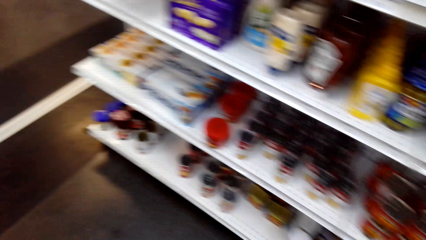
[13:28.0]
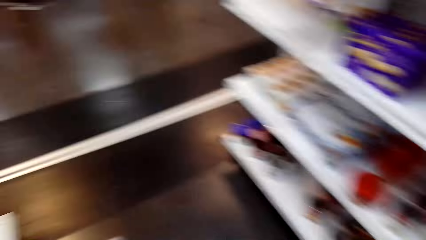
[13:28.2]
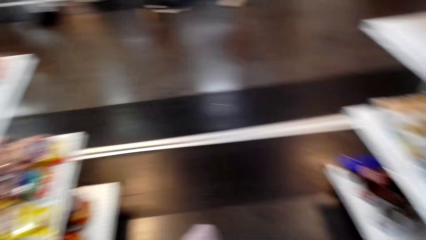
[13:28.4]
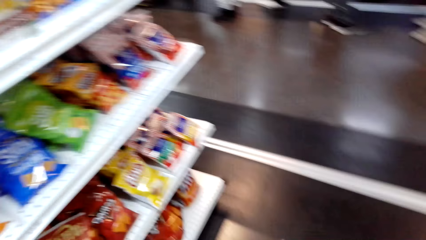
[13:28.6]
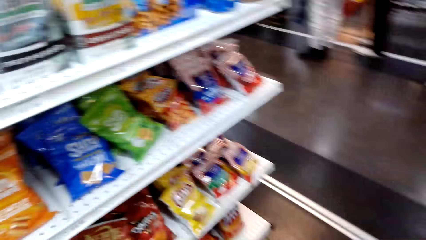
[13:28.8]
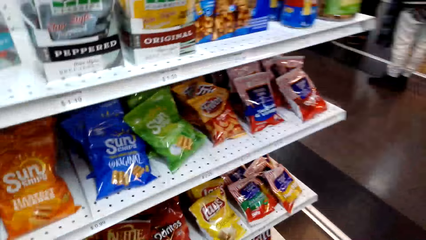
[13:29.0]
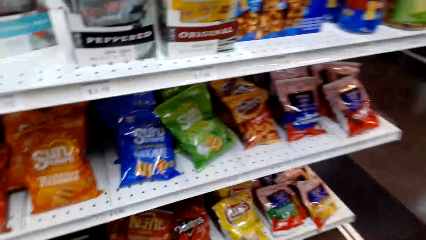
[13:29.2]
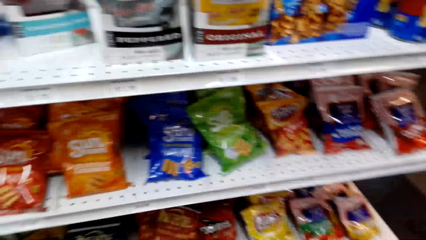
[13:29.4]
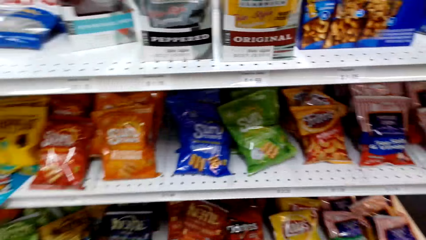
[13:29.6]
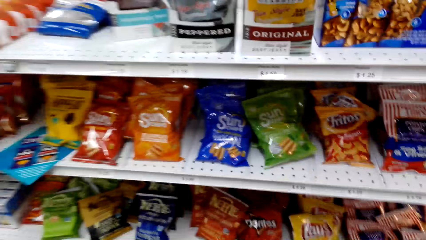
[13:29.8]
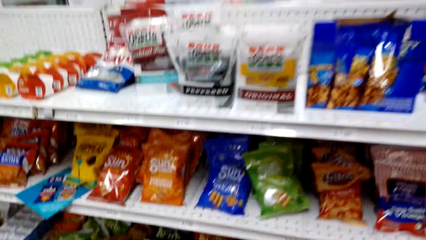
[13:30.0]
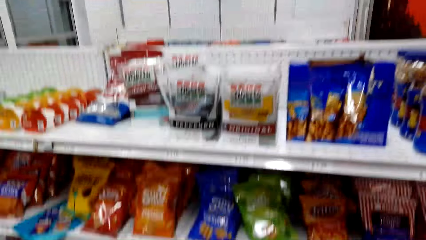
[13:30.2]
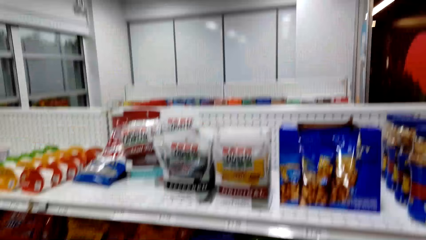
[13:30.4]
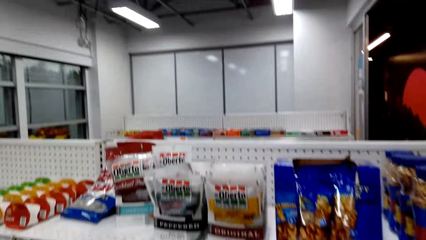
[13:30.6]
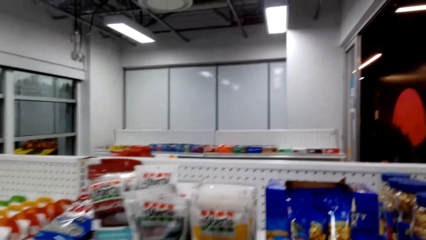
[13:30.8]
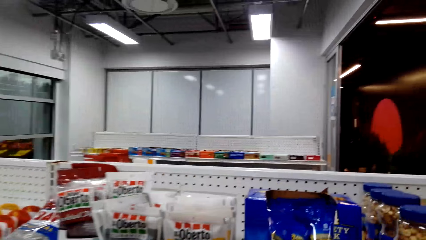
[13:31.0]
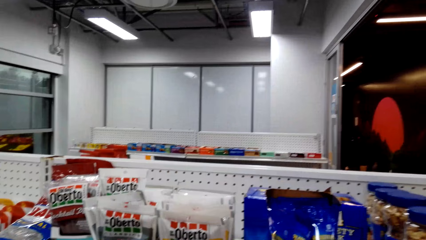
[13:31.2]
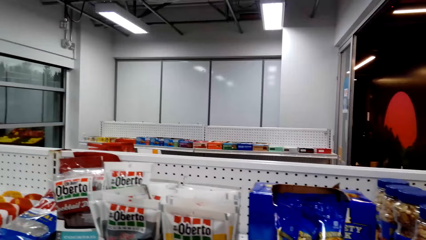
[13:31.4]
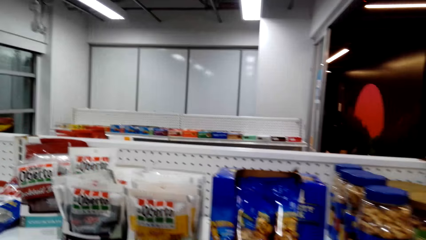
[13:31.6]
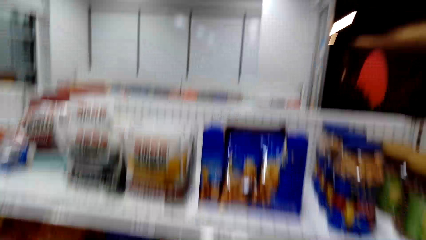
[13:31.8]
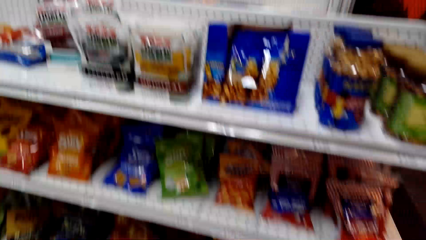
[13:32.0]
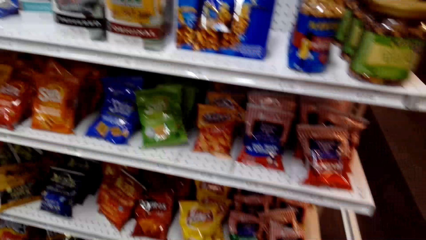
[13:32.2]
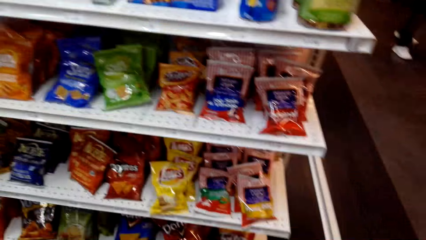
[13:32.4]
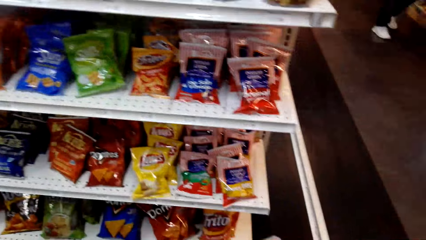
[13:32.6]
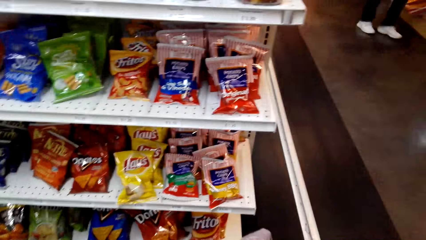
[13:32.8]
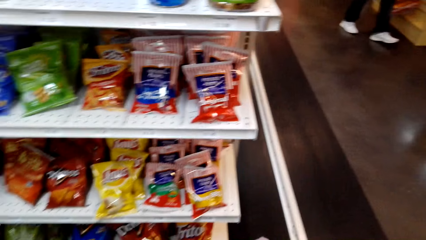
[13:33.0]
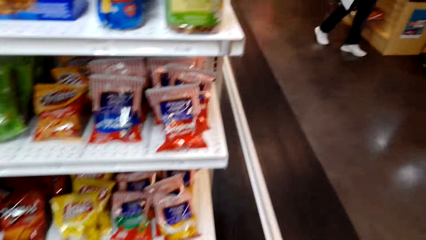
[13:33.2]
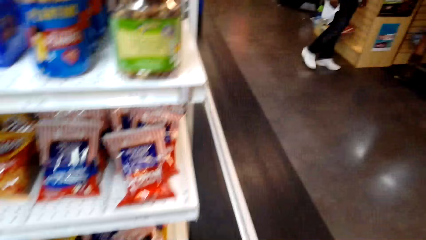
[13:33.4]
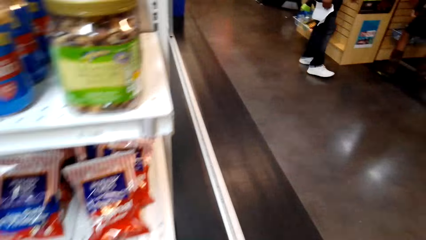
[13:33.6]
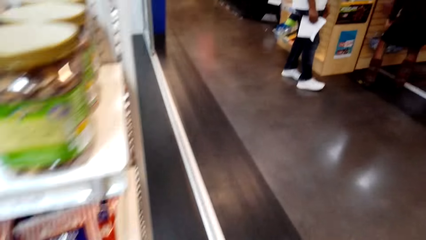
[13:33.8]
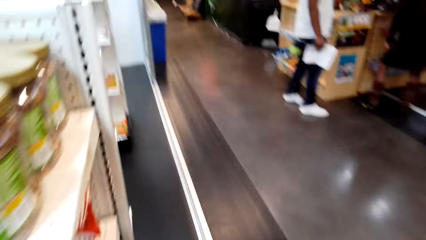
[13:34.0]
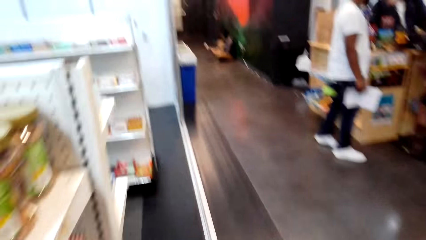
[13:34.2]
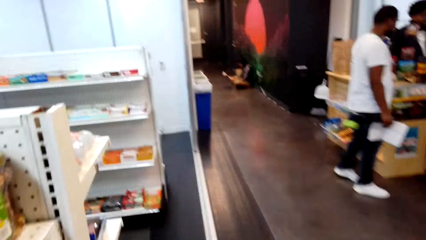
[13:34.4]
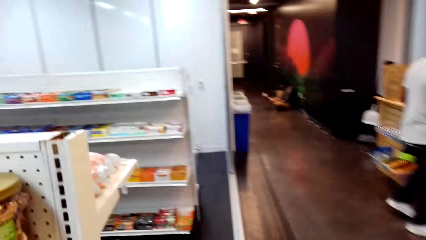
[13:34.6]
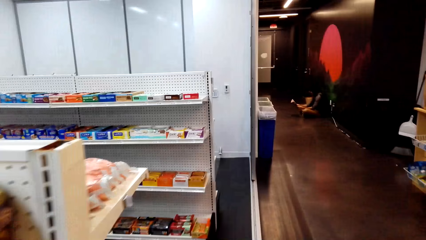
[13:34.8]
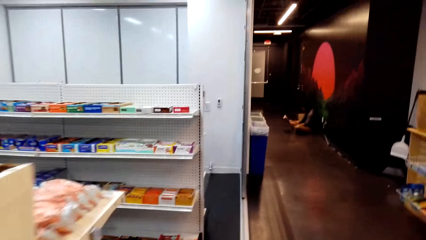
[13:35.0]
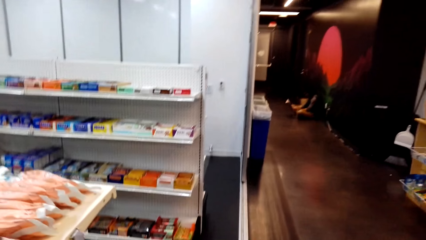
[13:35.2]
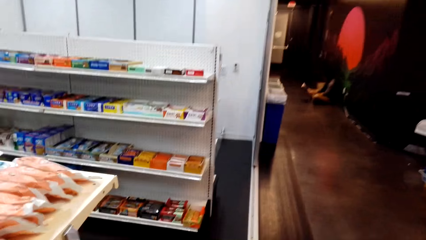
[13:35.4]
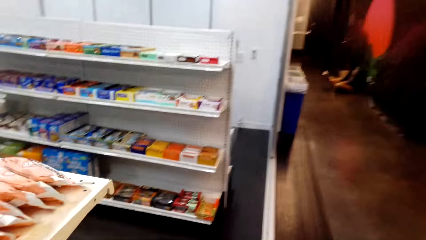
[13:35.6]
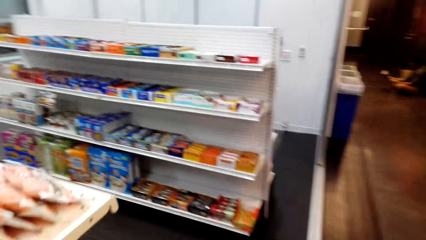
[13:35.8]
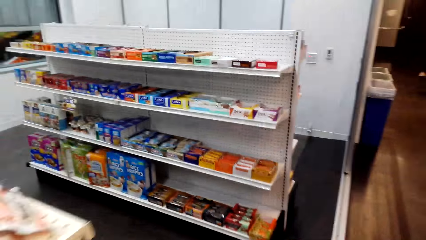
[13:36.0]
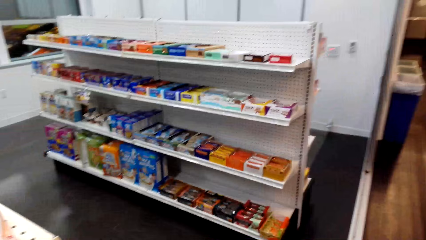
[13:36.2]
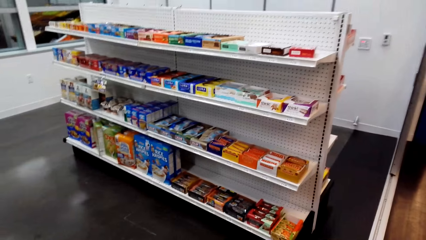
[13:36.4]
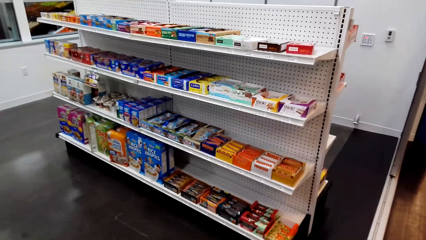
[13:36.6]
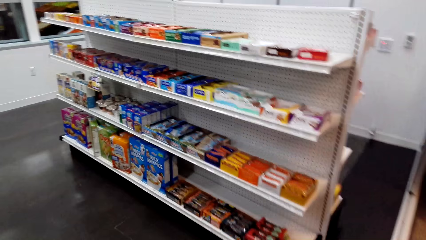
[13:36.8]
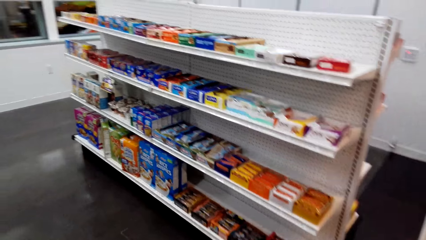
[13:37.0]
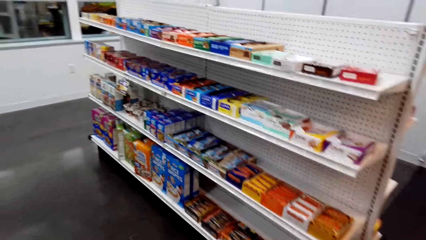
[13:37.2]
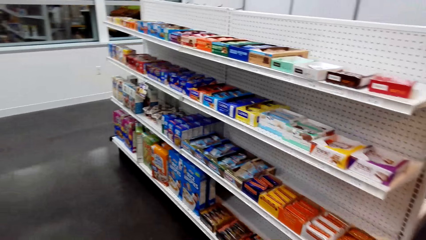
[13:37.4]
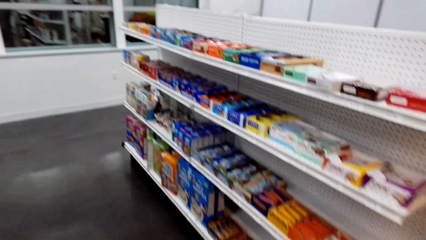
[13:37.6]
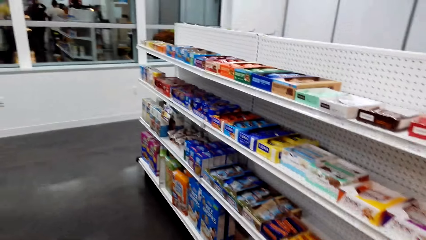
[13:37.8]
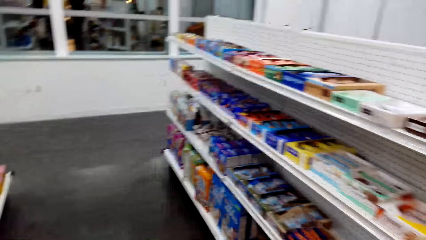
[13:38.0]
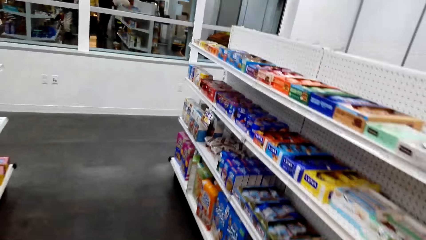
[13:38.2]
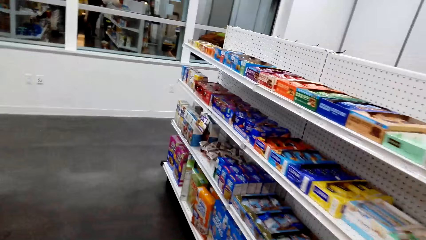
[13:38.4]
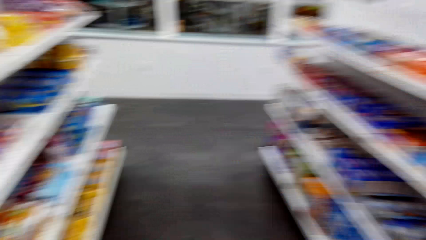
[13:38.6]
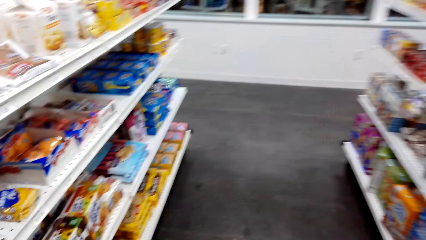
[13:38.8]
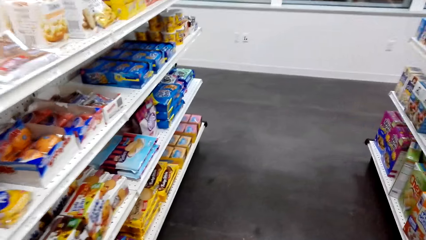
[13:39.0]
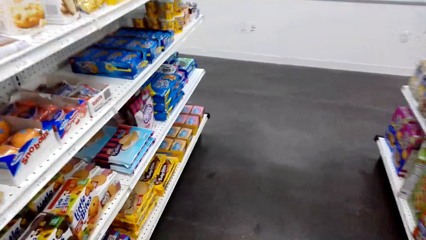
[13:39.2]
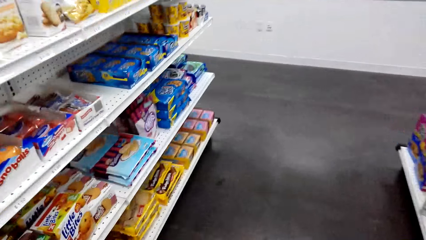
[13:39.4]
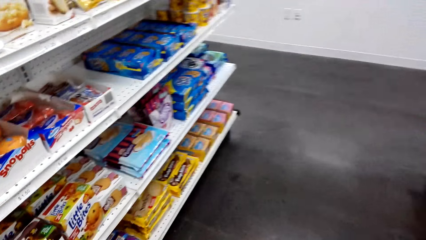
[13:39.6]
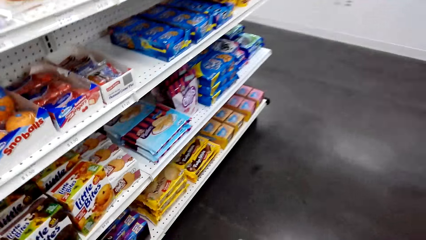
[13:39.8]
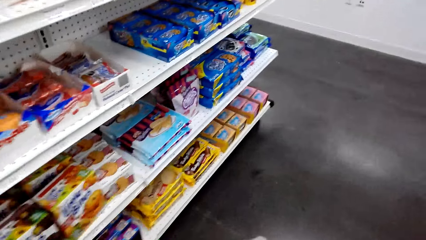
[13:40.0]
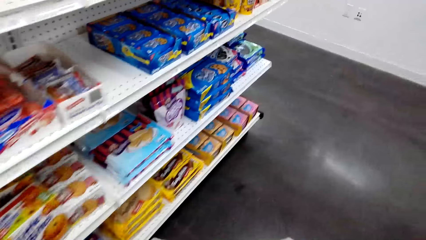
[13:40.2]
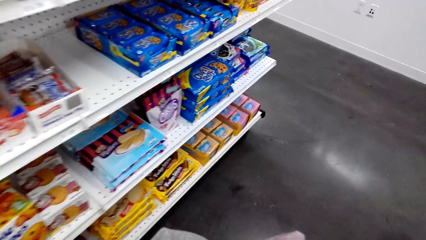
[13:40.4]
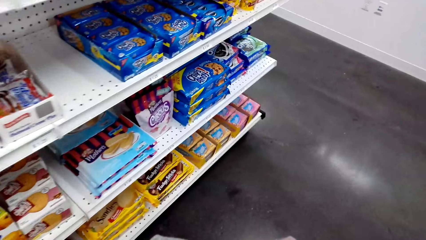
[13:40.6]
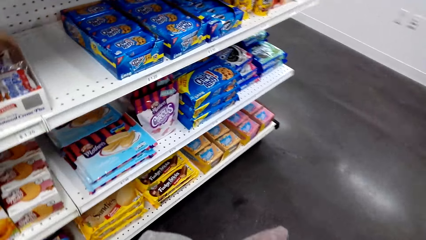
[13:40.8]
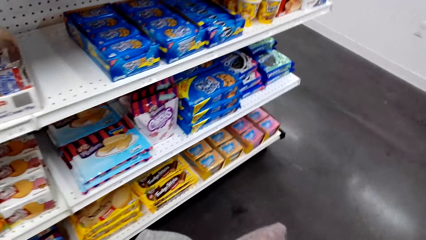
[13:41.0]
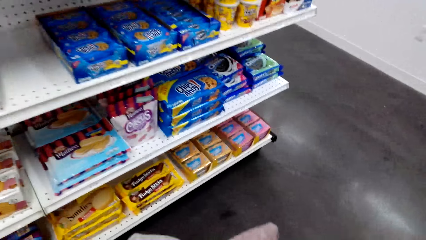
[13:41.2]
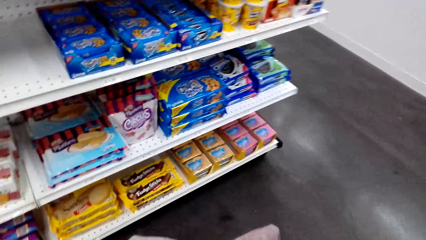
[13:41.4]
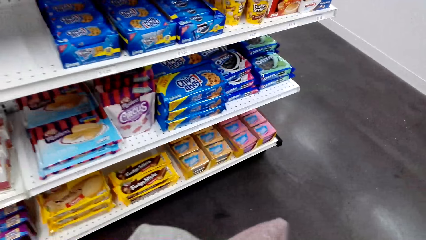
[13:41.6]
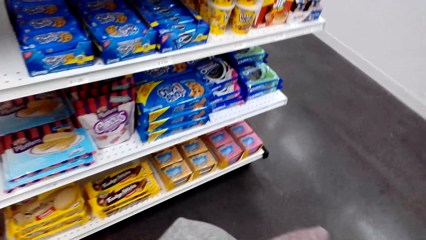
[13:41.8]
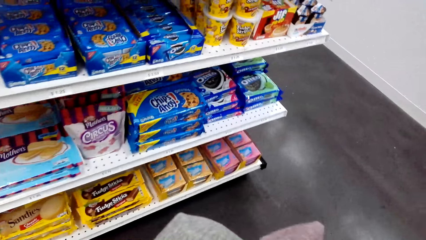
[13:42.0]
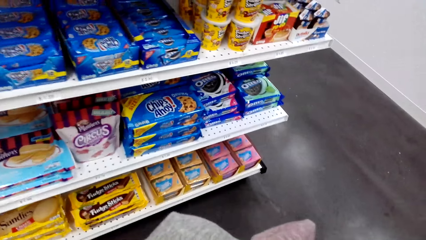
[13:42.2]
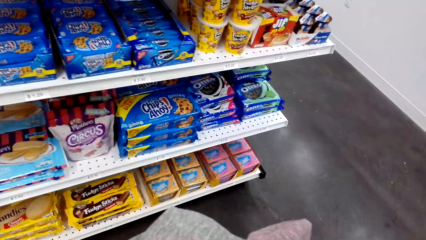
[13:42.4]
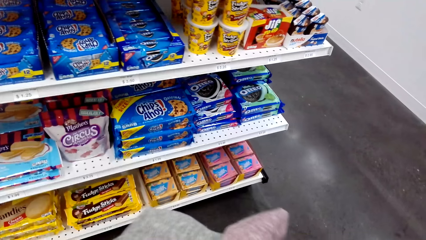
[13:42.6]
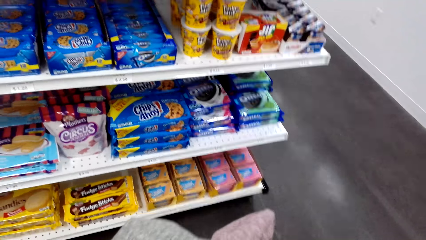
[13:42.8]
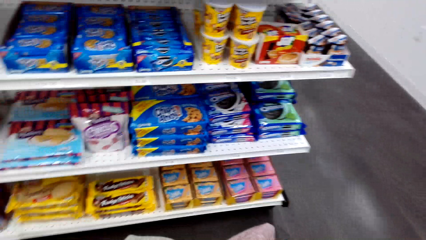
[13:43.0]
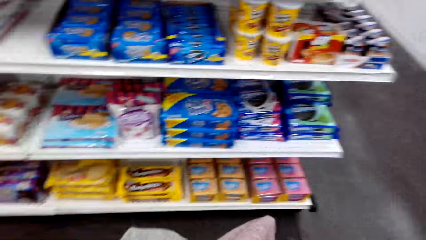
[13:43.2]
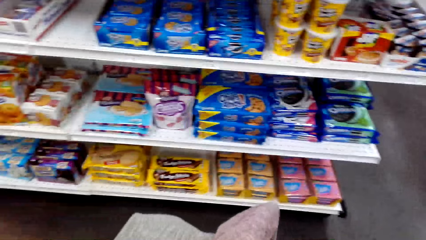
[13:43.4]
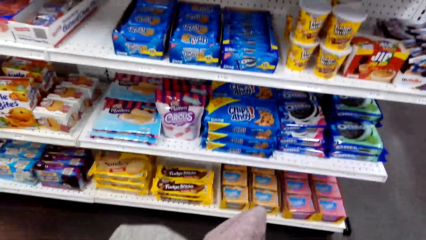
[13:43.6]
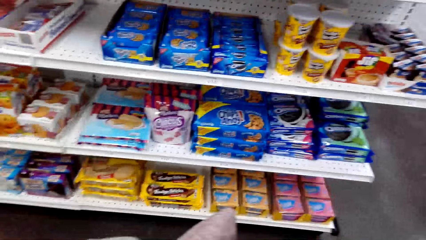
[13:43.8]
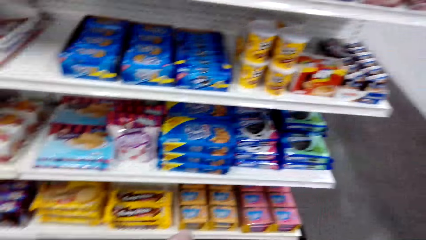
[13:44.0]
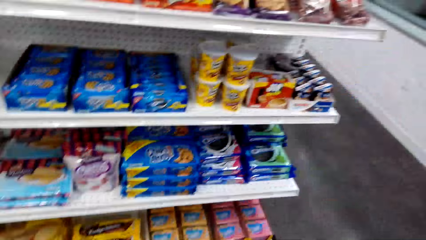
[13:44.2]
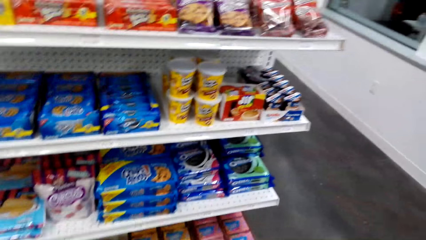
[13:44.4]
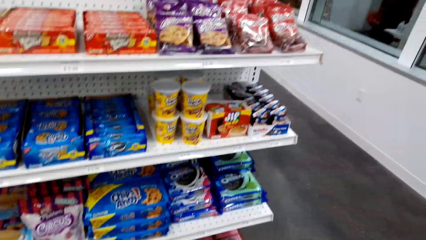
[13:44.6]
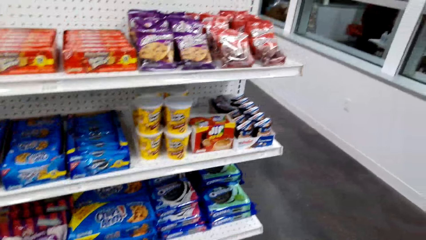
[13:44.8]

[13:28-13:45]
The camera wearer turns to the left. They look around the shelf. They walk forward. They look around the shelf.
